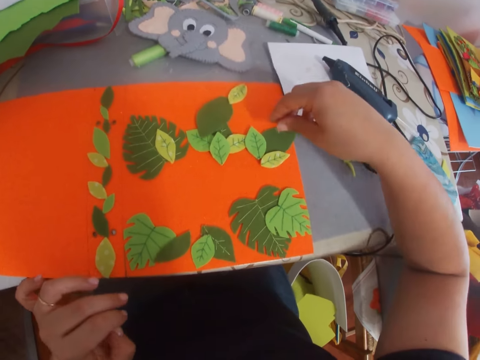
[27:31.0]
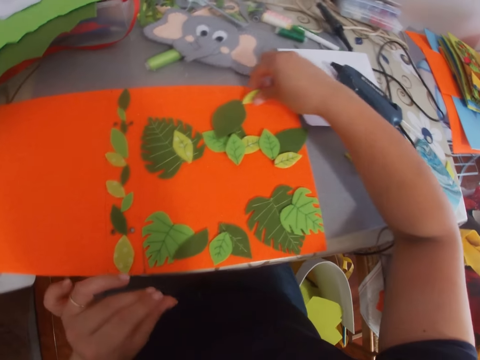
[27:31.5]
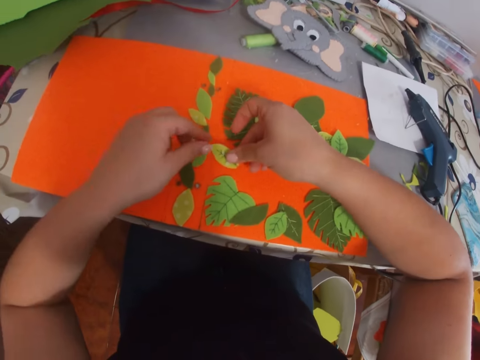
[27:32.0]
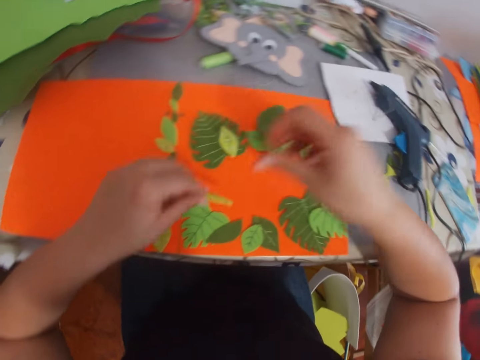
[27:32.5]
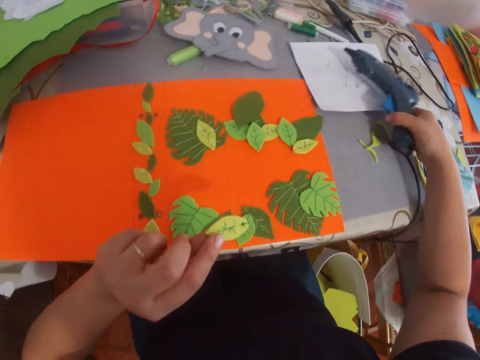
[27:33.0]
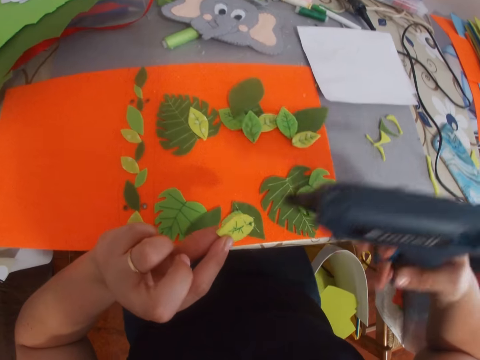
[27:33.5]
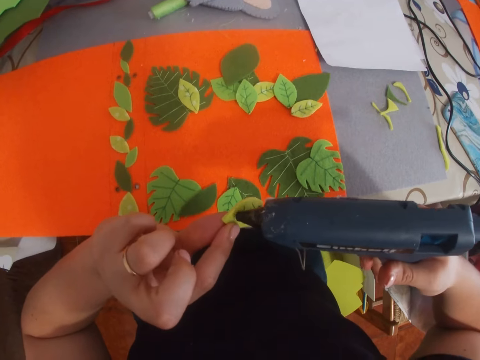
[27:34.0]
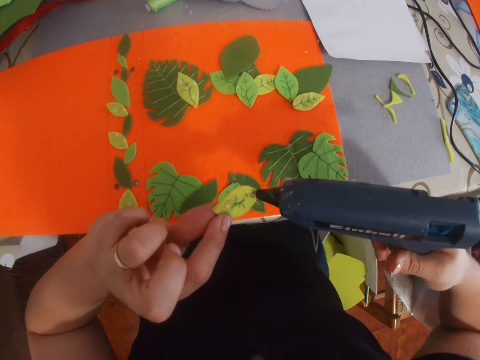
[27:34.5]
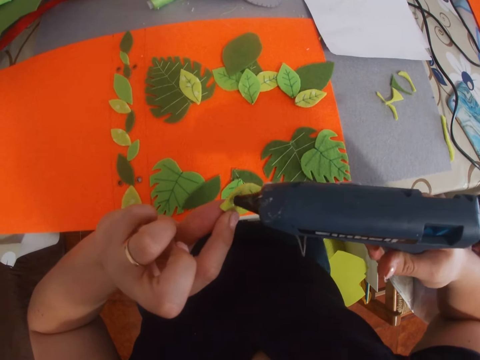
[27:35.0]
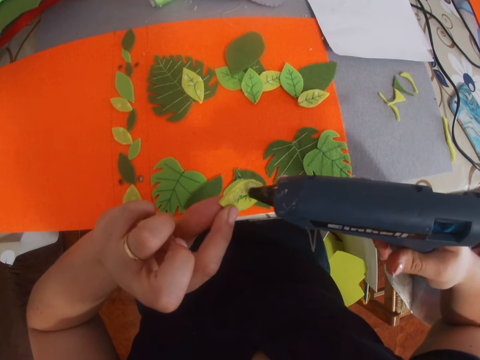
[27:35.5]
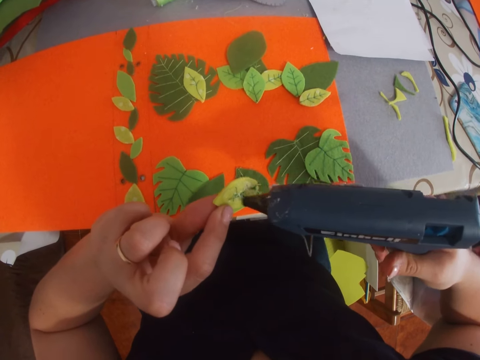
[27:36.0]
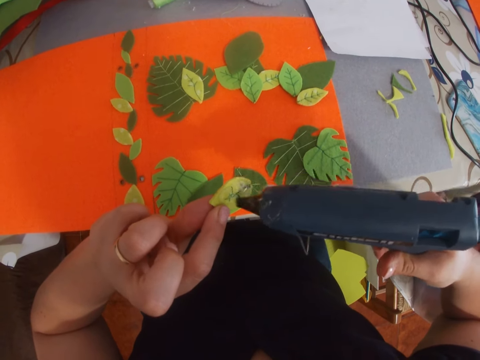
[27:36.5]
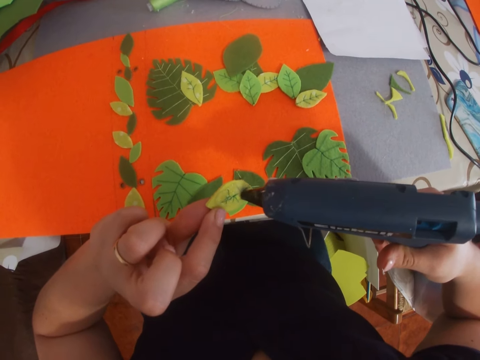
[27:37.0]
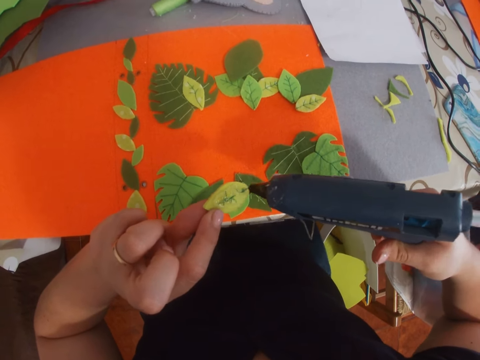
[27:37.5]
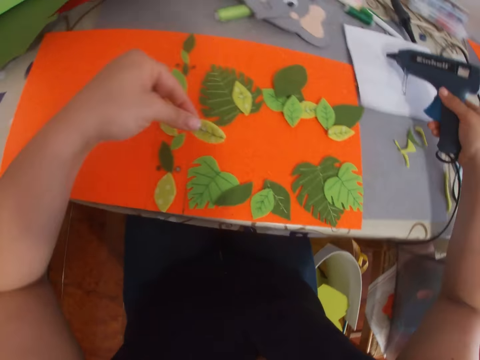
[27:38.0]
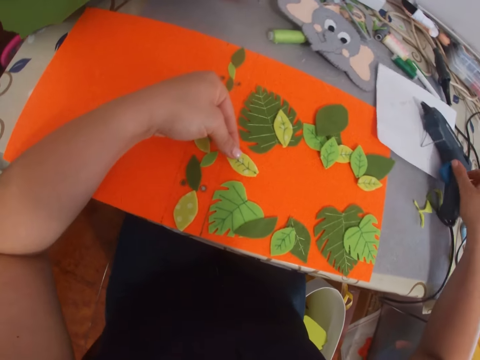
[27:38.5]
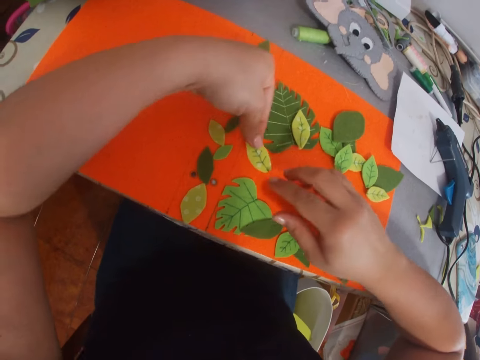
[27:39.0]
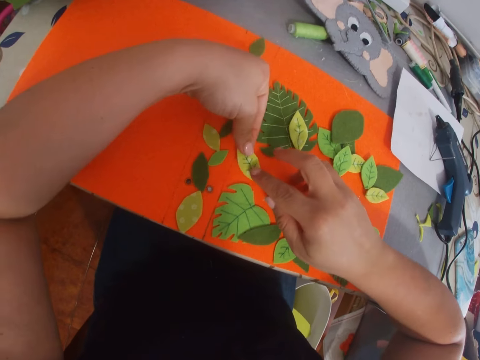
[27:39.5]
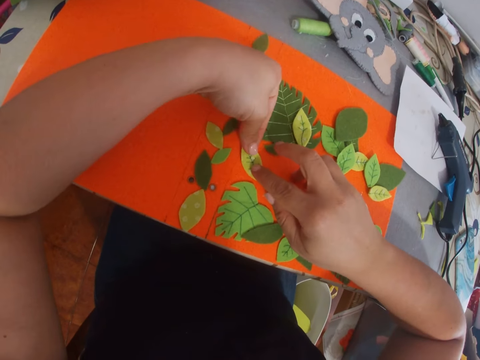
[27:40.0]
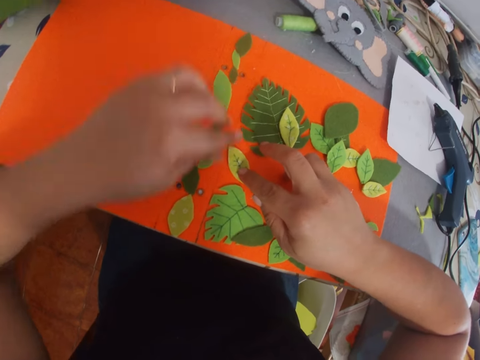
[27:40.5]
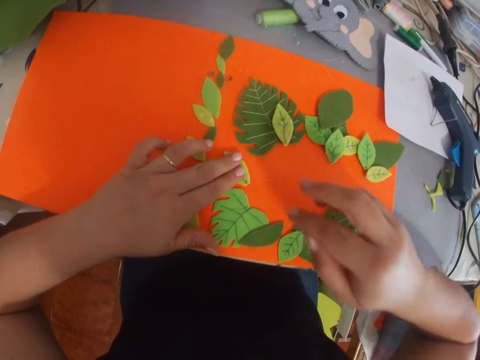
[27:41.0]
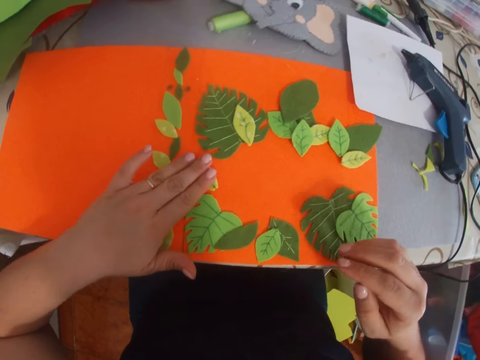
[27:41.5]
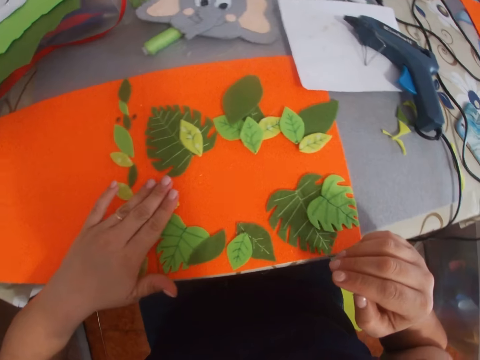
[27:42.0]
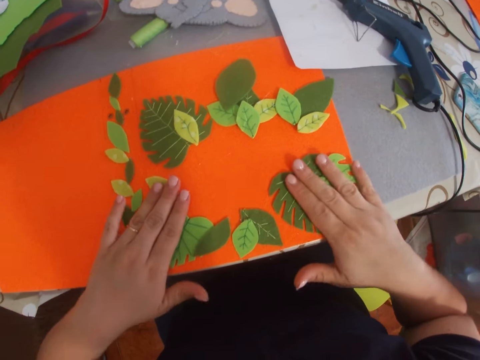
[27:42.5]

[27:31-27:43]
The camera wearer picks a leaf from the piece of paper. They pick the glue gun from the table. They apply the glue on the leaf. They place the glue gun on the table. They stick the leaf on the piece of paper.

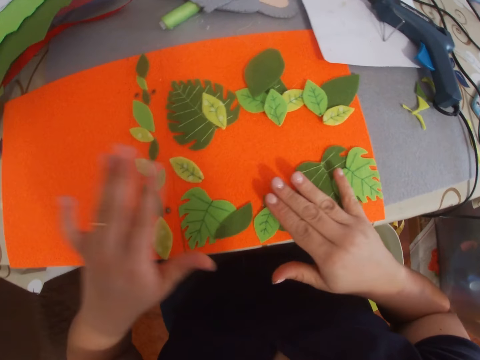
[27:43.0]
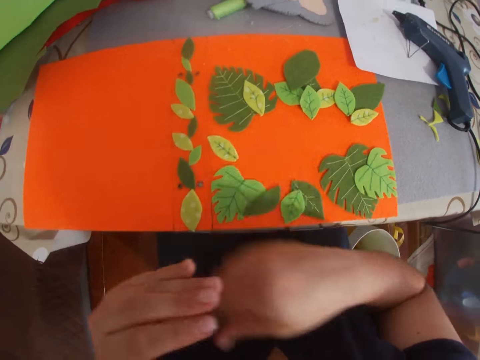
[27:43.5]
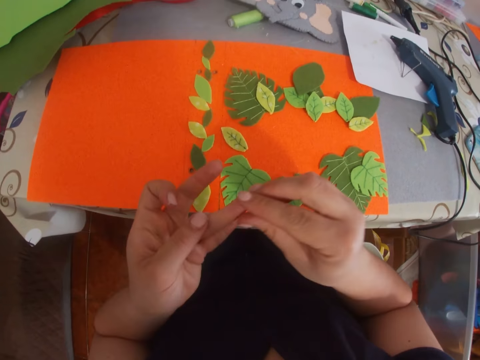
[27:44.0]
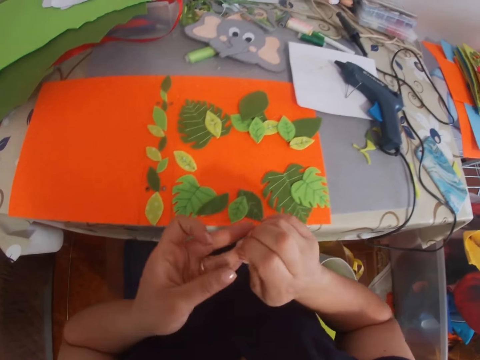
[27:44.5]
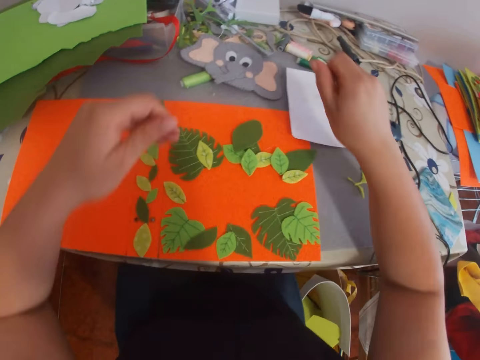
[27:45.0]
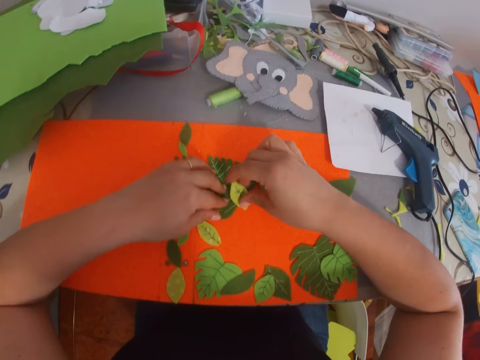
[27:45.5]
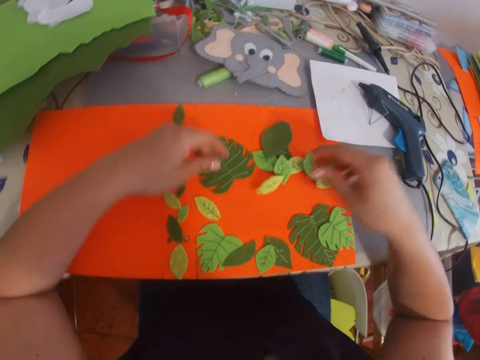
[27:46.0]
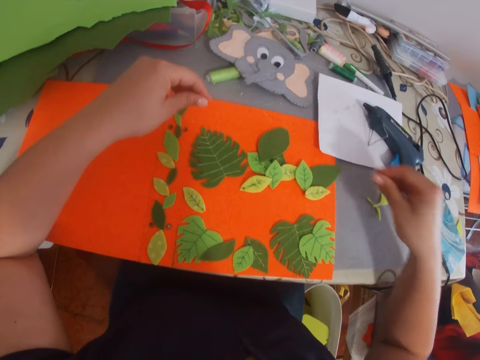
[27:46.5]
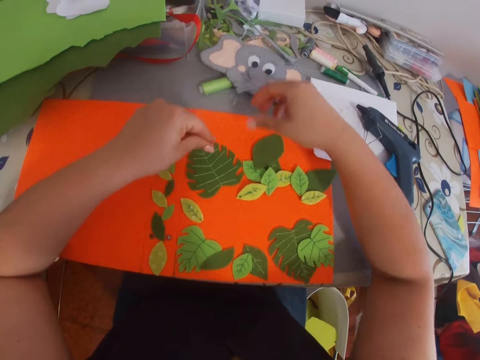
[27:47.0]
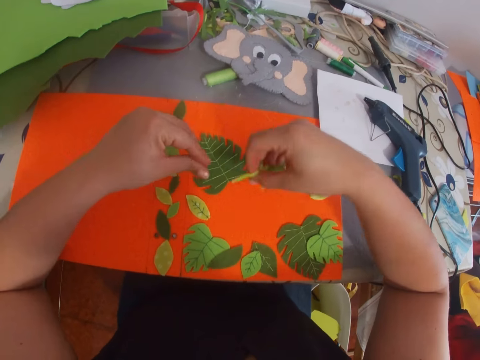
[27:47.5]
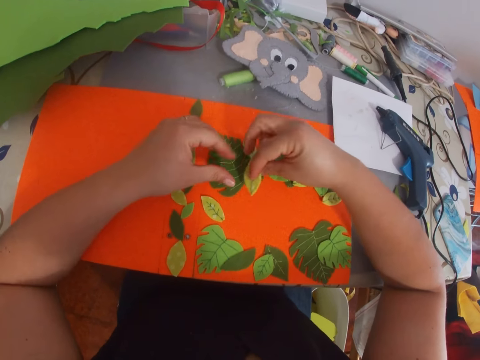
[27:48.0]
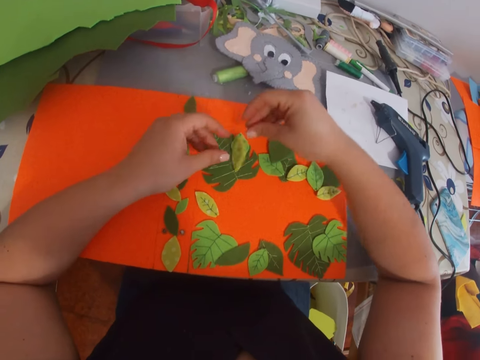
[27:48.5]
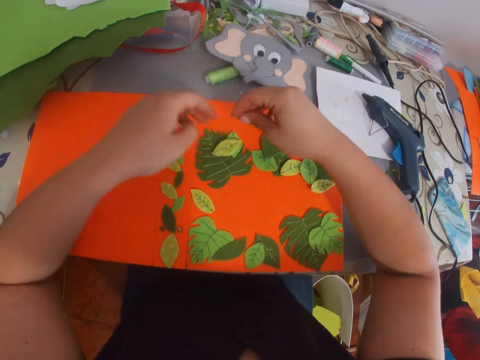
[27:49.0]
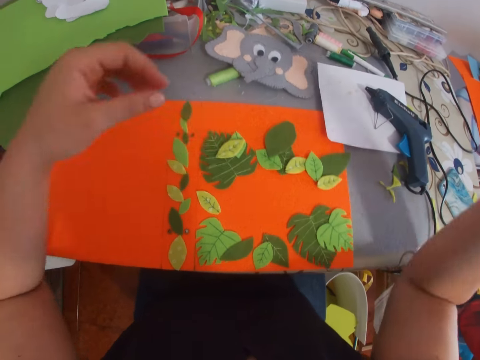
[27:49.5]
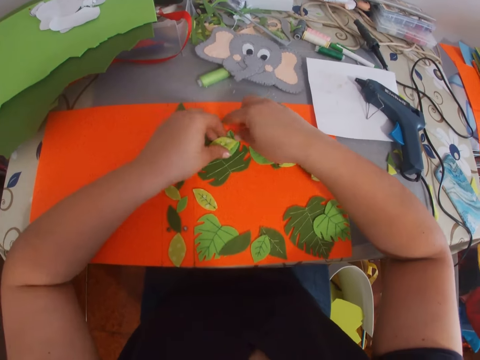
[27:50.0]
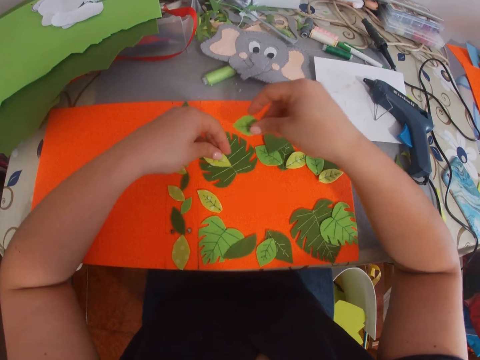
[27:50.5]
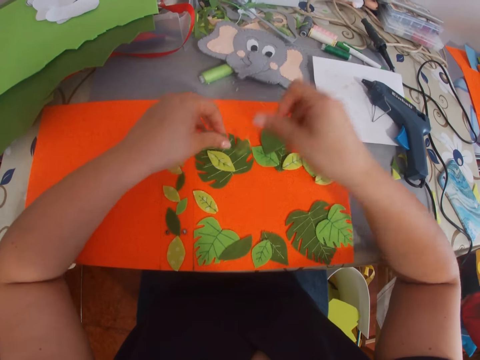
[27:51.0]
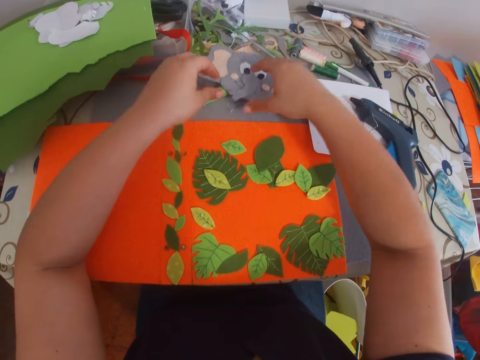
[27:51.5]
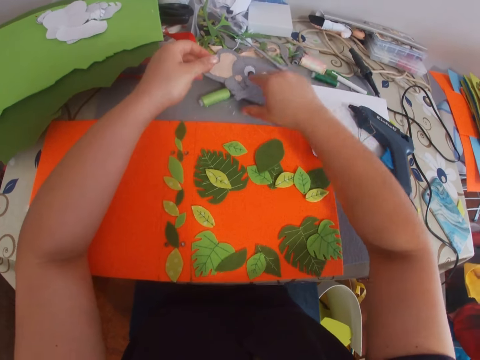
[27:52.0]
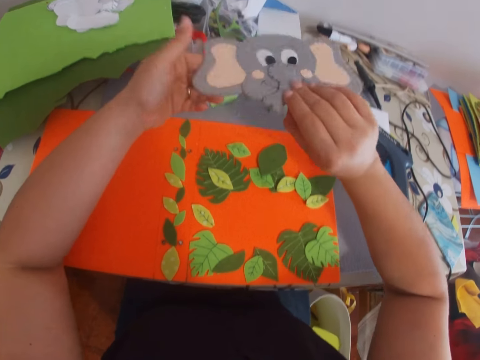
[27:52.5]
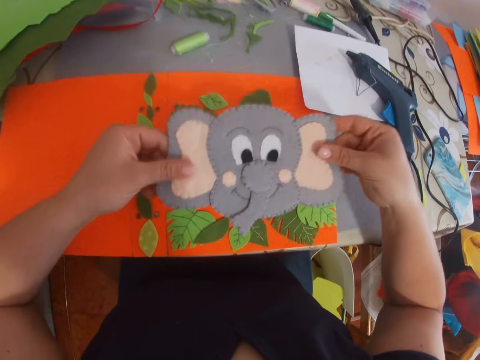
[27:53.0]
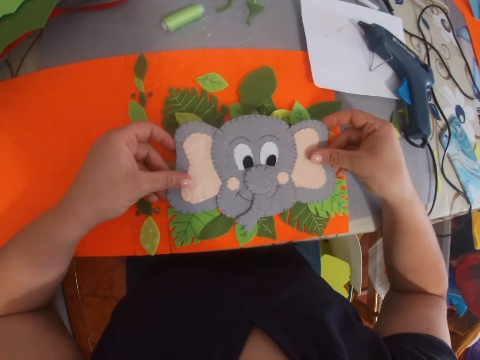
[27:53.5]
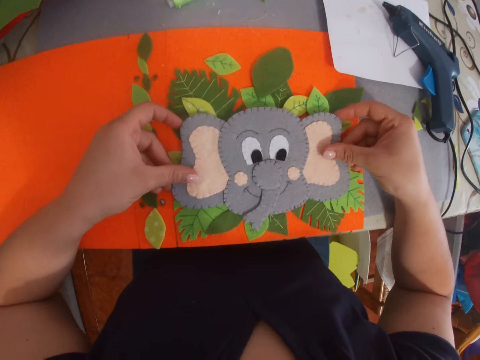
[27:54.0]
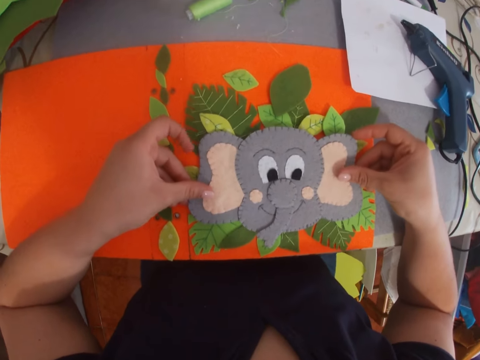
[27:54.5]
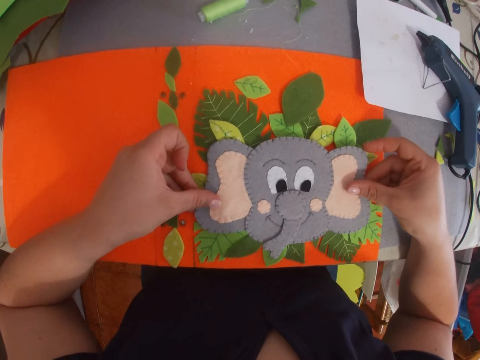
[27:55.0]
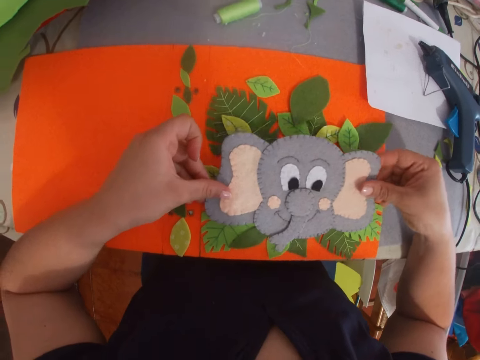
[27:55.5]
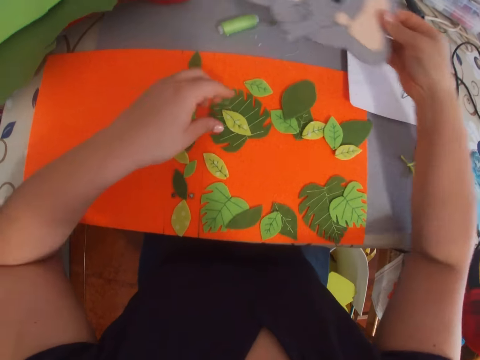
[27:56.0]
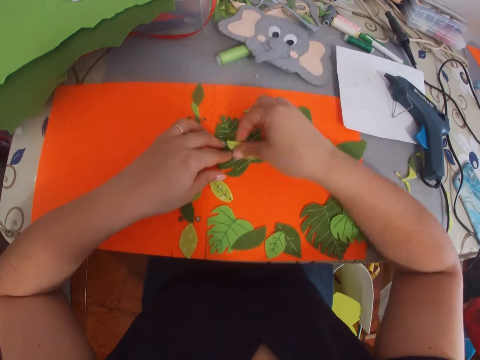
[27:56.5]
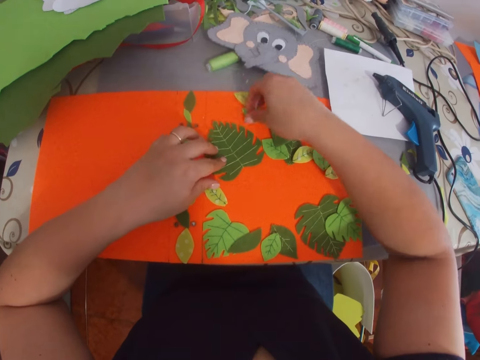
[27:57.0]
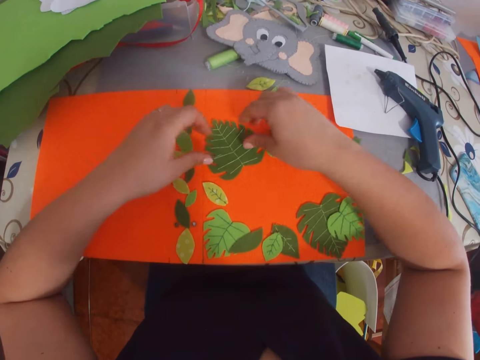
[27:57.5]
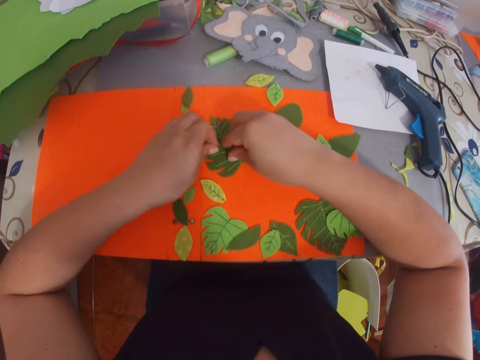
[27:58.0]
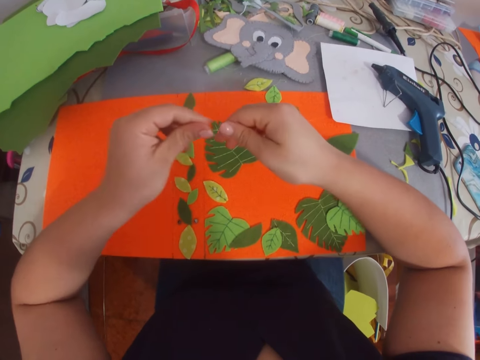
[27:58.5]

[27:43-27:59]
The camera wearer presses the leaves on the piece of paper with hands. She removes the glue from her fingers. She arranges the leaves on the piece of paper. She picks a craft paper, puts down the craft paper and picks the craft paper. She moves hands. She picks craft papers and puts down the craft papers. She picks a decorated paper or craft material from the table. She places the decorated paper on the piece of paper. She places the piece of decorated paper on the table. She picks the craft material. She removes the leaves from the piece of paper. She moves the craft material.
